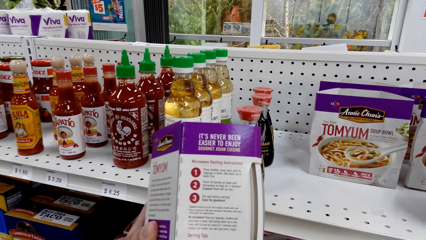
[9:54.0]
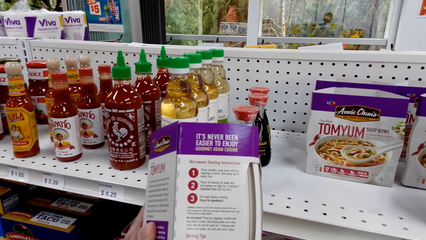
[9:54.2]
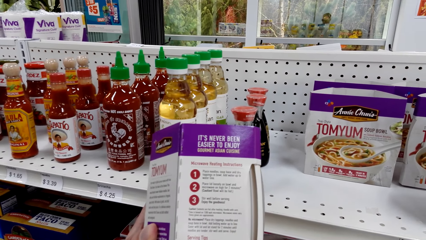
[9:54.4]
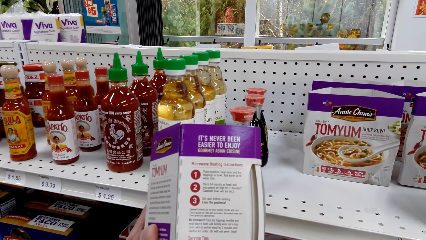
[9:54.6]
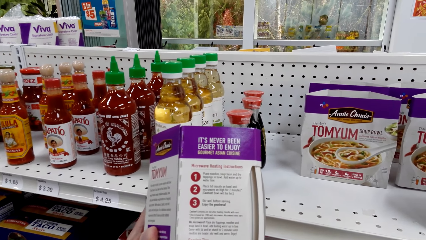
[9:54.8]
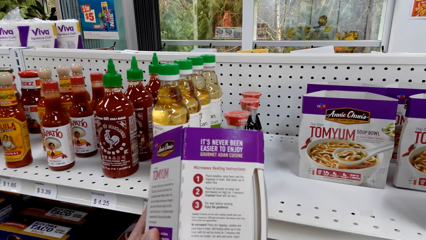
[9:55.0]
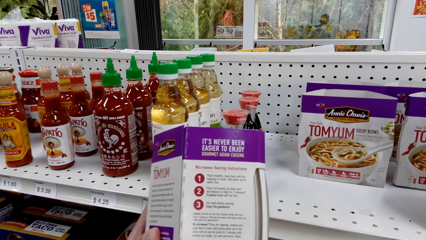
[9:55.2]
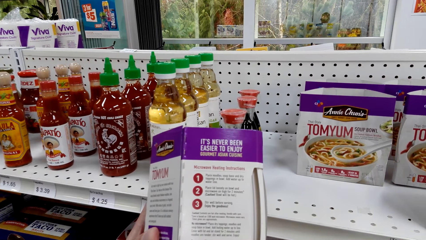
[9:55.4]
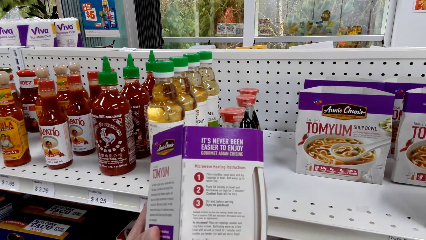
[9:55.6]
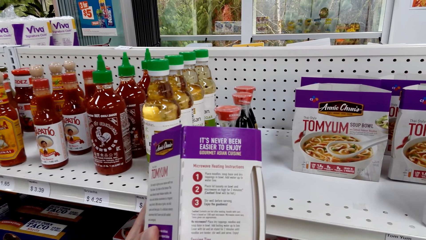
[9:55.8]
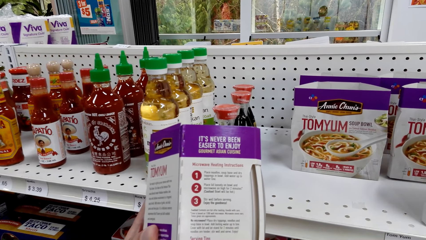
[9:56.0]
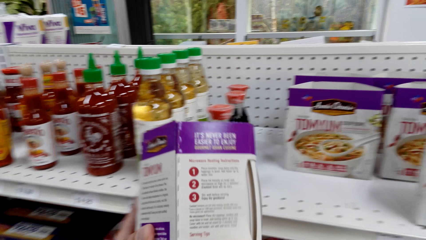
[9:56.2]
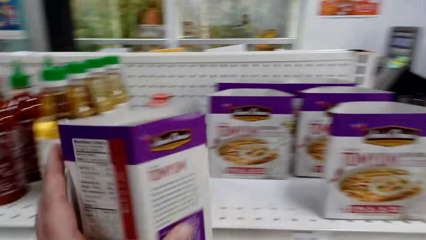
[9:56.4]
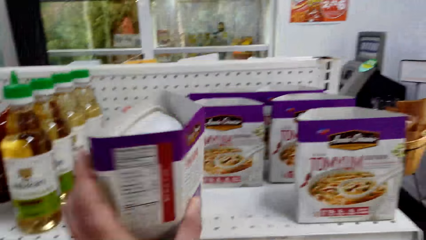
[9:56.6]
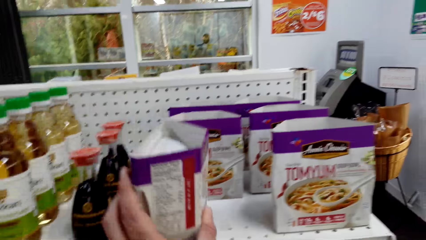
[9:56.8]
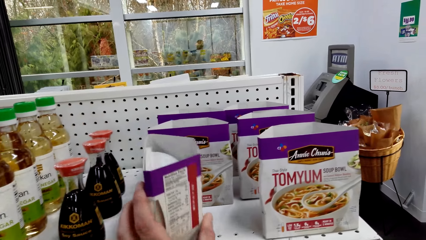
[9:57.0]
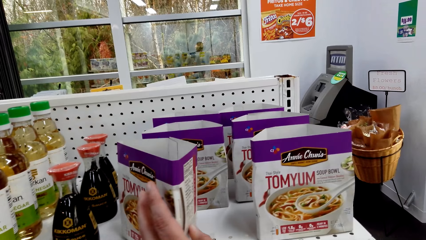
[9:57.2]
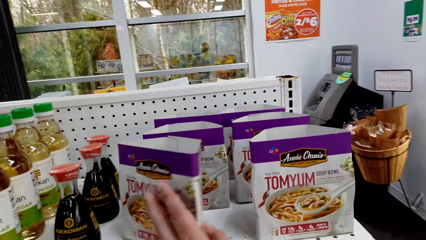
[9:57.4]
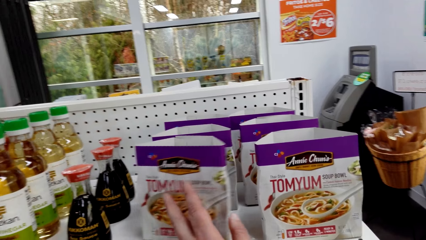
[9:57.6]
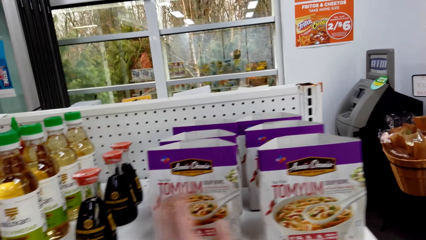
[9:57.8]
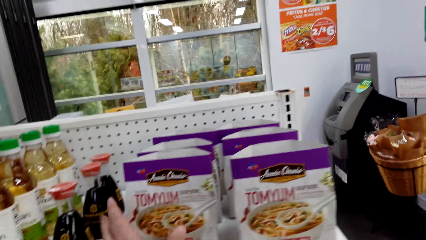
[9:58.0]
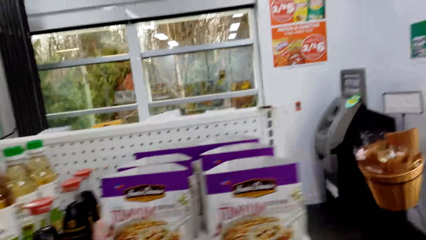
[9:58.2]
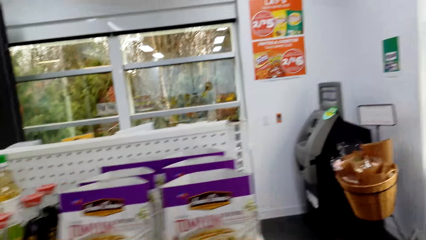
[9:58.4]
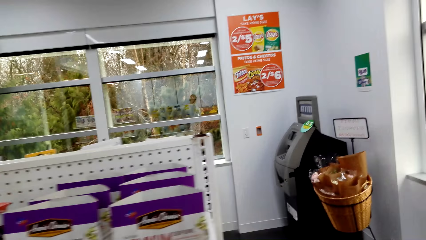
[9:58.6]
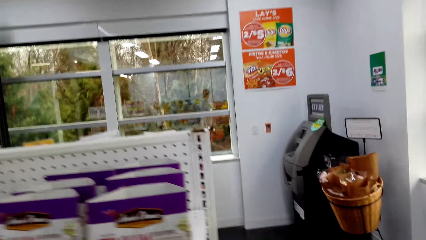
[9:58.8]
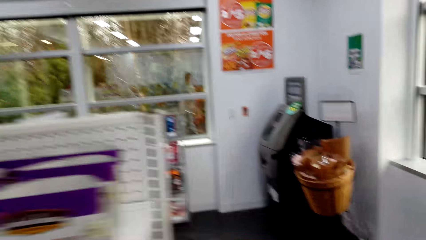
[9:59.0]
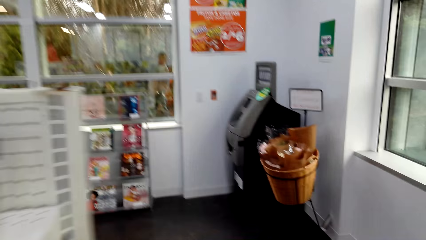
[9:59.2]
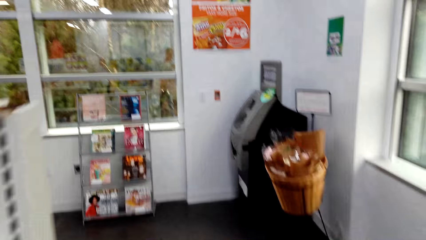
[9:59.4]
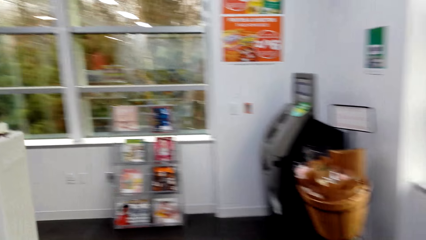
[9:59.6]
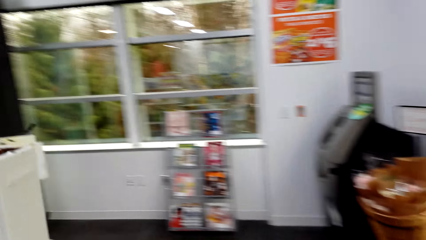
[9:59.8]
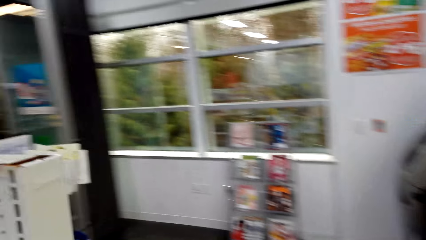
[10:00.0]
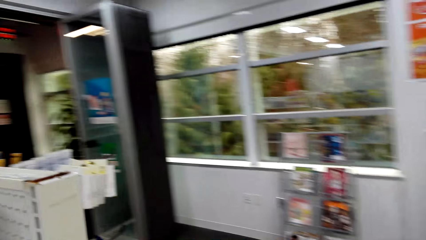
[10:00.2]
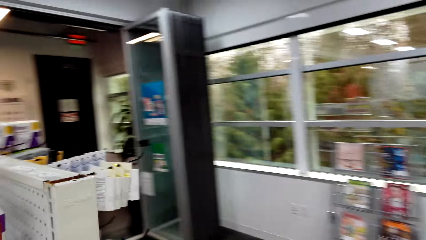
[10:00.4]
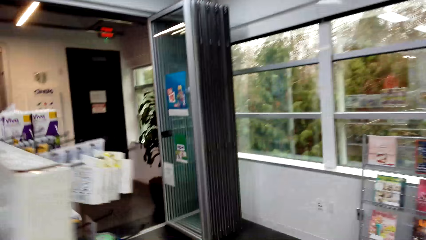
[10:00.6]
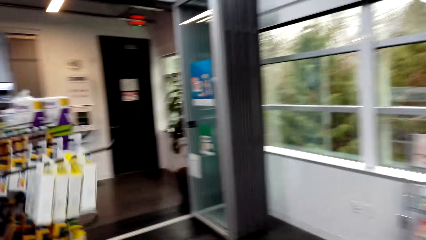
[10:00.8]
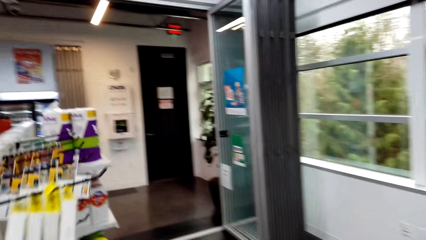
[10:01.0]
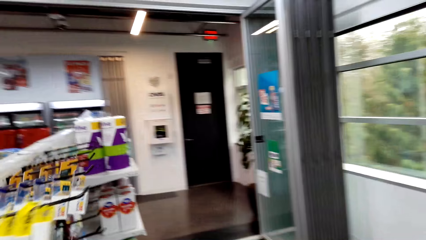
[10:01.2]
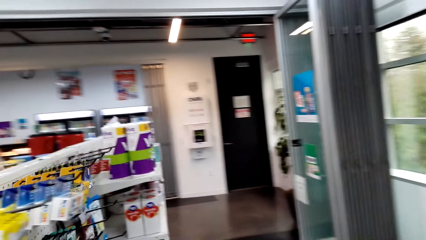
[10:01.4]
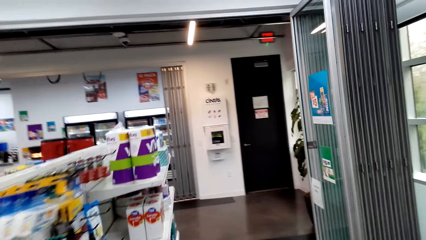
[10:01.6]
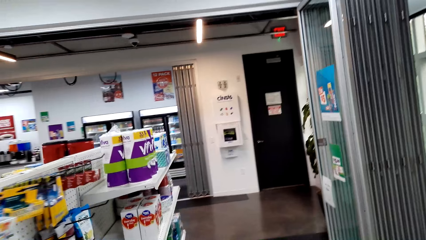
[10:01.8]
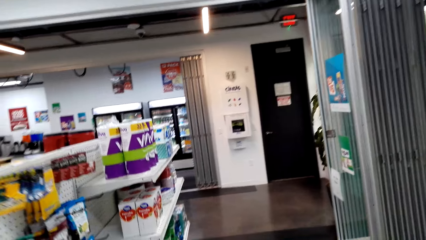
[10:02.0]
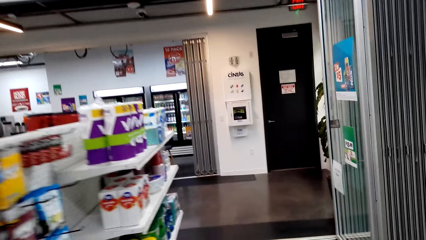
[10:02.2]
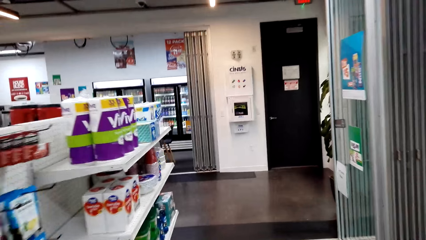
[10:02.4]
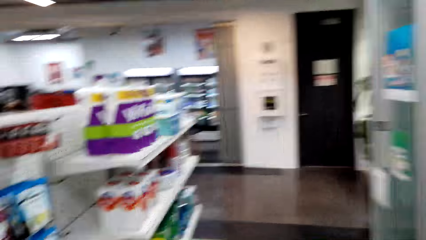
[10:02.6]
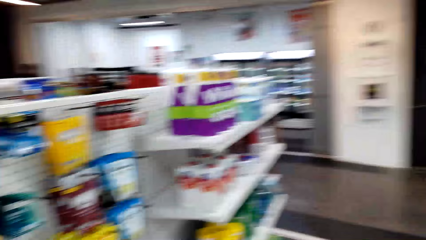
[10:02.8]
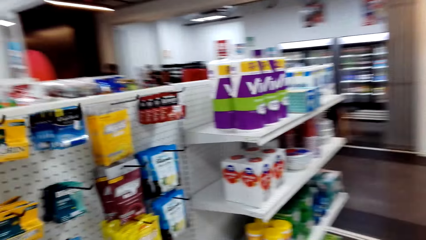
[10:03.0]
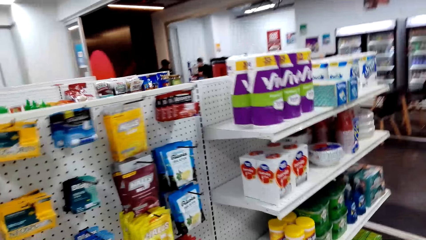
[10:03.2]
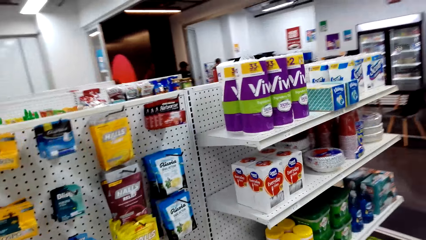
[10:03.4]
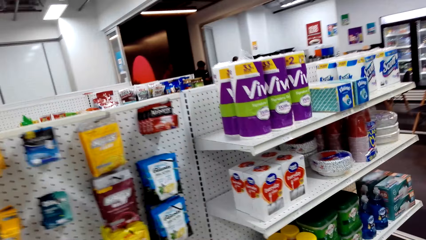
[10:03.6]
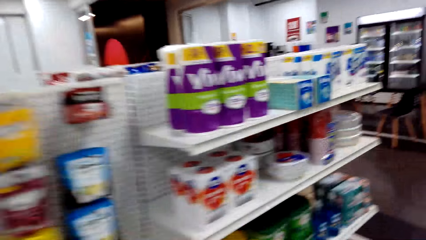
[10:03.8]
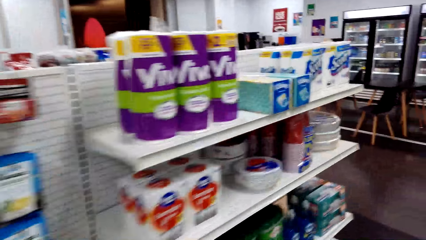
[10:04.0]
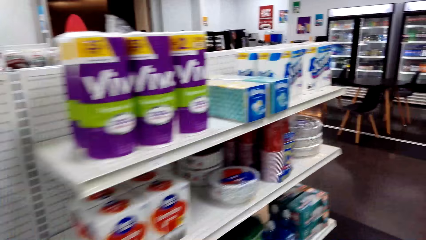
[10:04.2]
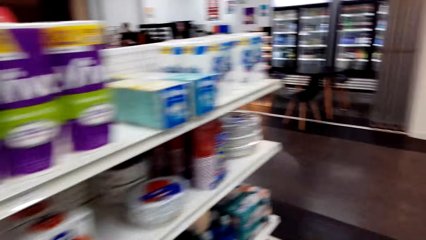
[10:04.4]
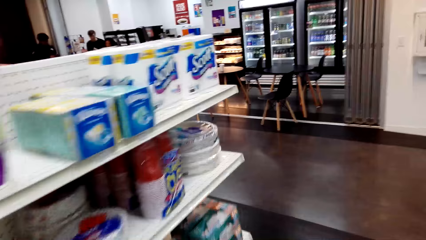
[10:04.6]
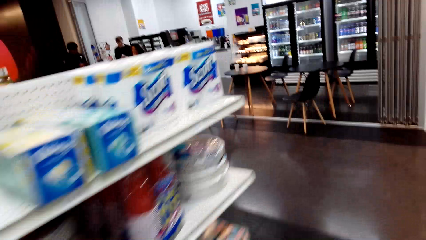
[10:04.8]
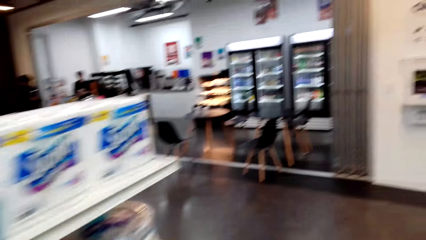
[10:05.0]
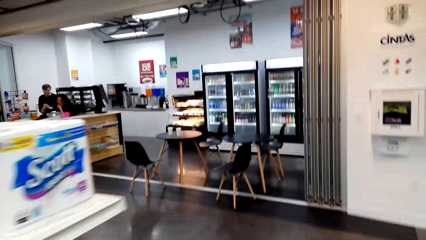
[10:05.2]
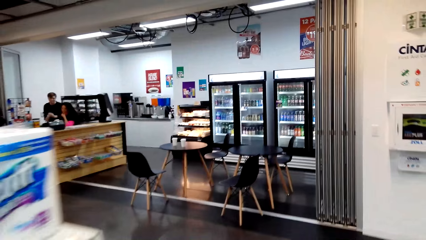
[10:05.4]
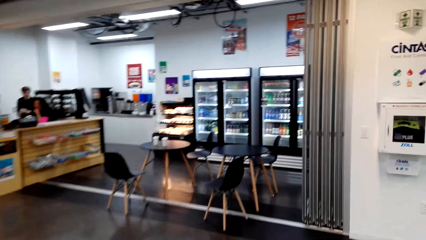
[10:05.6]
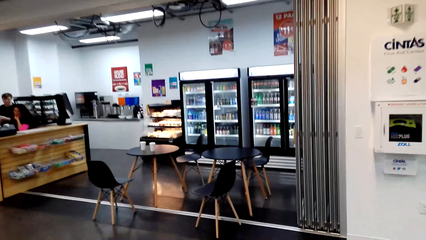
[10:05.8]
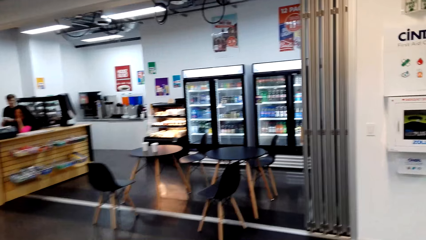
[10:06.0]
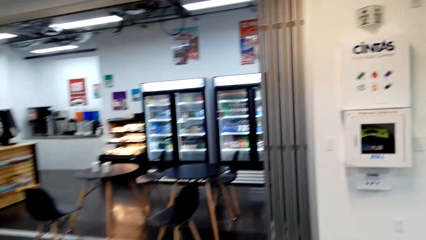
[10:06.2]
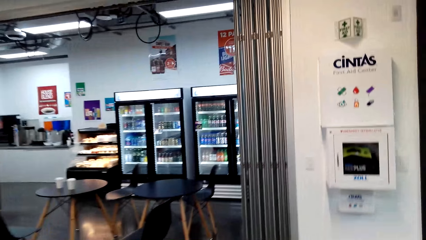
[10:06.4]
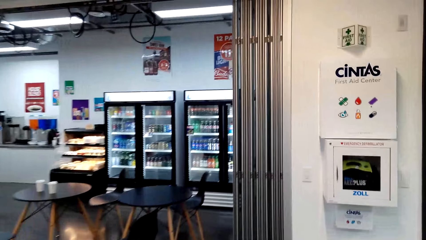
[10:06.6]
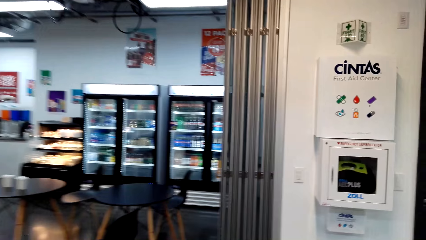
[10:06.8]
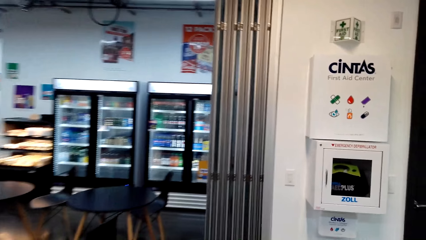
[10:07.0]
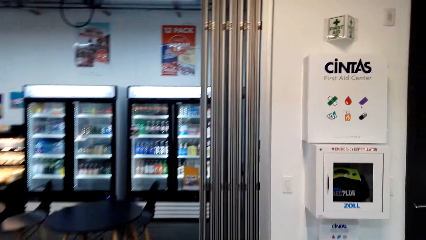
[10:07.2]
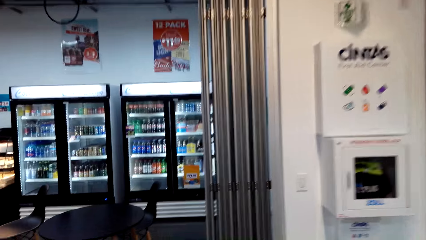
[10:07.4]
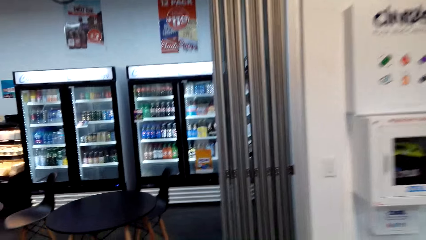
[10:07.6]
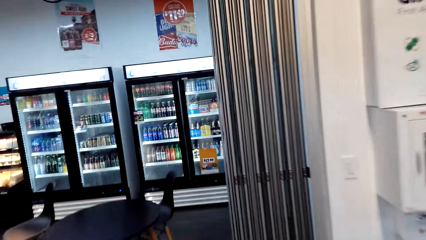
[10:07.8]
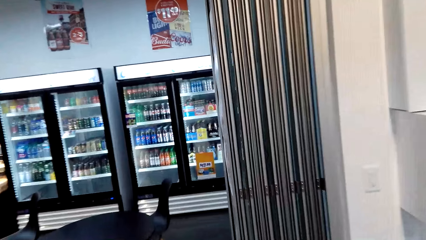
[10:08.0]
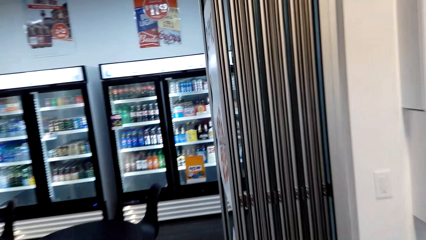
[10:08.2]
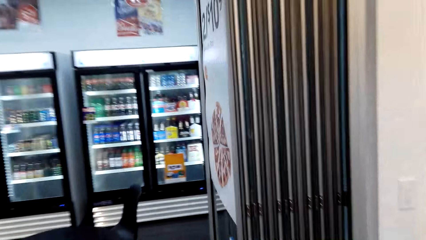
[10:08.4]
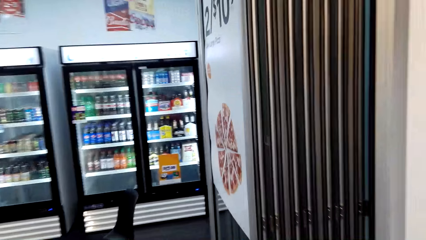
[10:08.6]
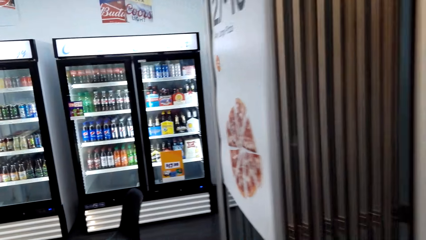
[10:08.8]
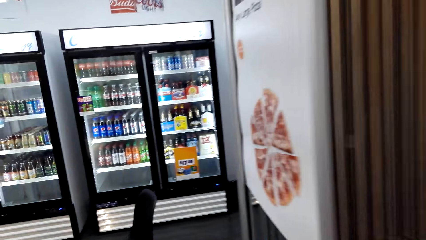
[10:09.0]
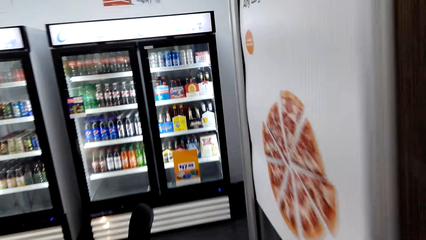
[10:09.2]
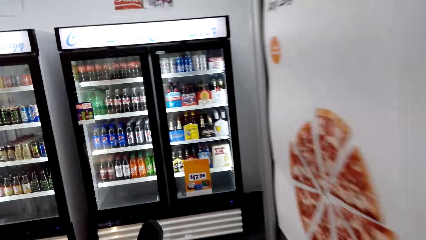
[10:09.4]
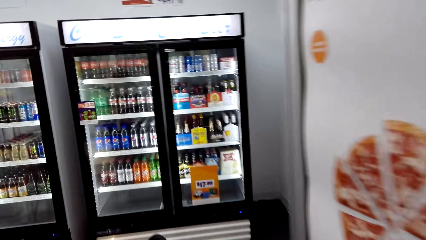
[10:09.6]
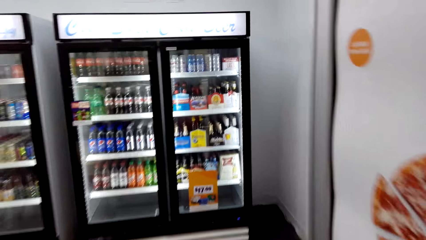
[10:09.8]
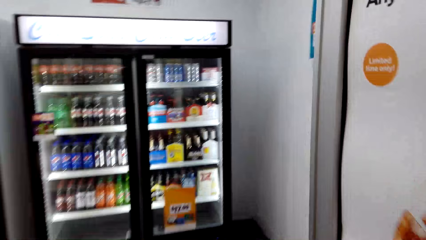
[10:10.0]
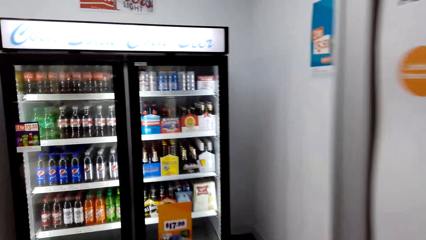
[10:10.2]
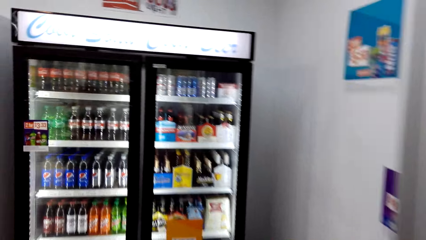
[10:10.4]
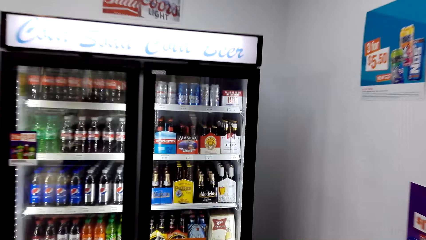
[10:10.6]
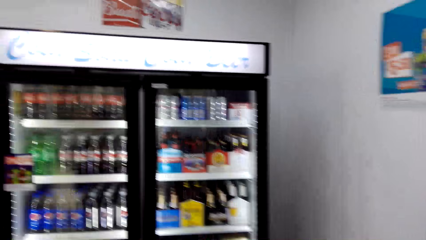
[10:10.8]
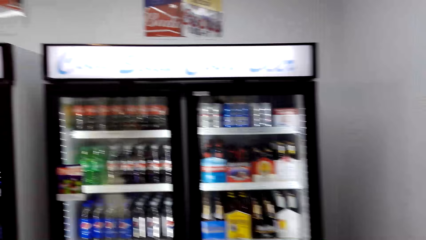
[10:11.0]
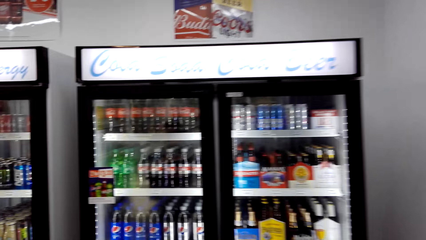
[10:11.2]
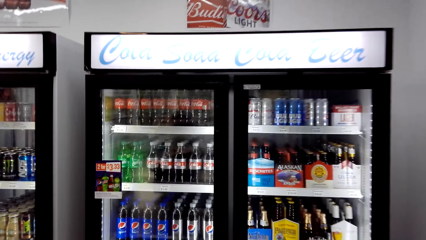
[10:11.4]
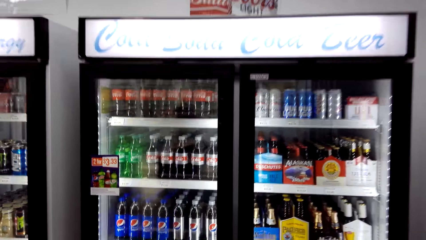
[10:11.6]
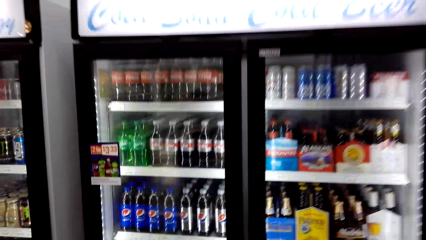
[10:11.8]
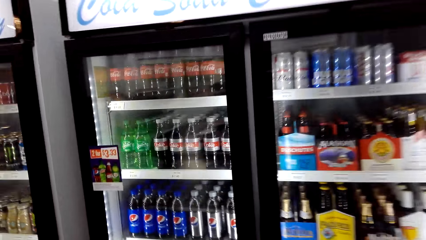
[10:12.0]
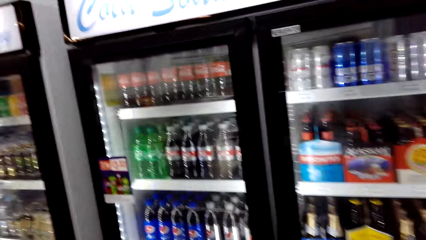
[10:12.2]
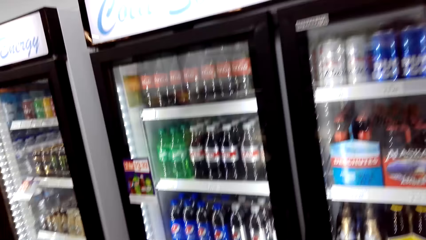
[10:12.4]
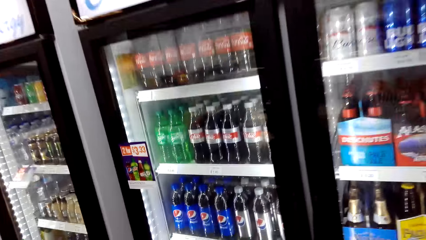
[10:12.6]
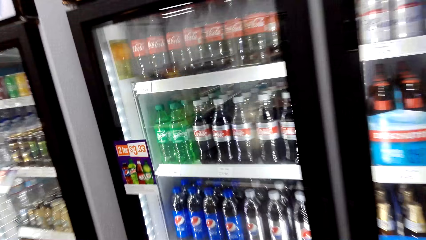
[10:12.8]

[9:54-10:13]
The camera wearer reads the Tomyum. They place the Tomyum on the shelf. They move around the supermarket and walk to the refrigerator.
